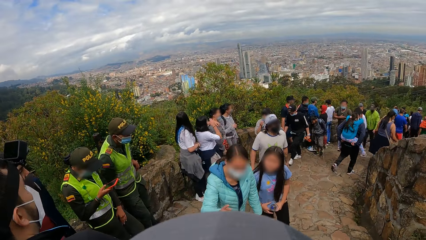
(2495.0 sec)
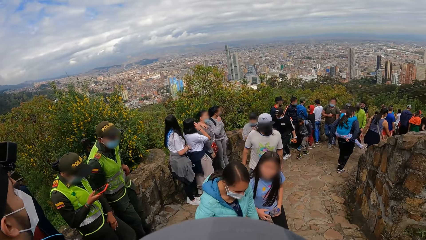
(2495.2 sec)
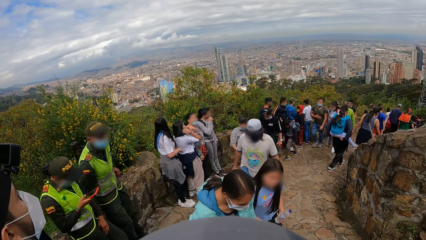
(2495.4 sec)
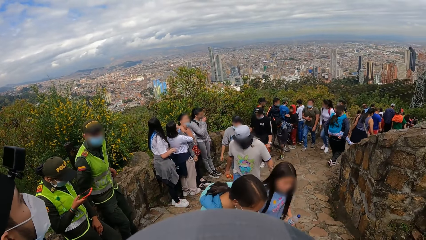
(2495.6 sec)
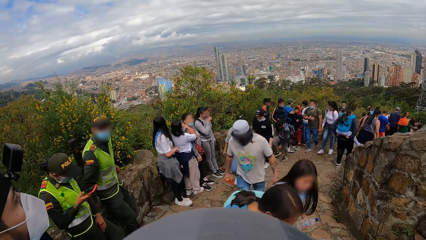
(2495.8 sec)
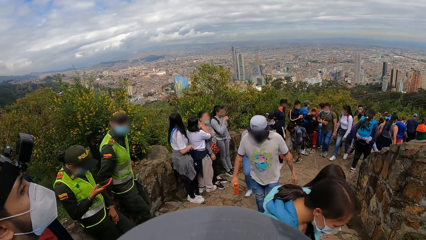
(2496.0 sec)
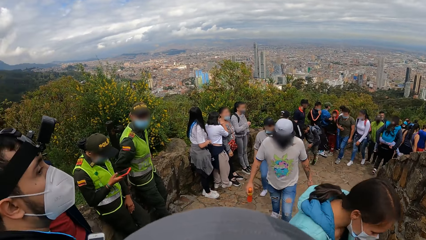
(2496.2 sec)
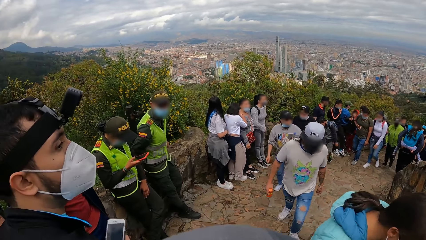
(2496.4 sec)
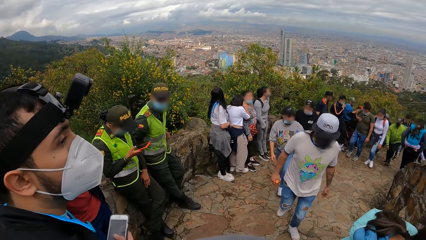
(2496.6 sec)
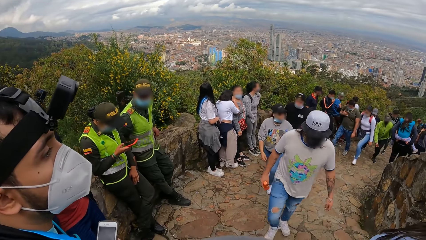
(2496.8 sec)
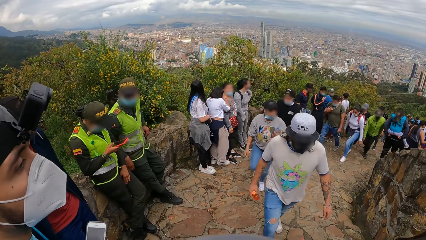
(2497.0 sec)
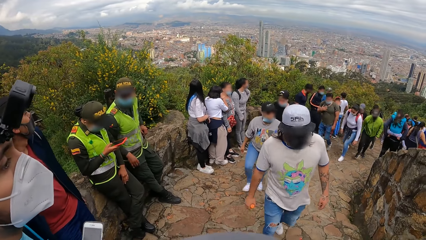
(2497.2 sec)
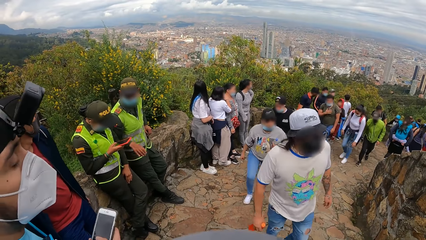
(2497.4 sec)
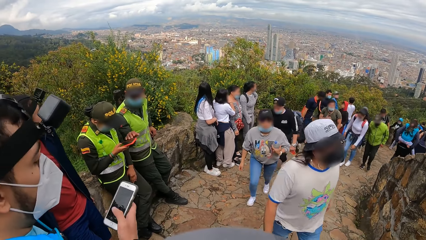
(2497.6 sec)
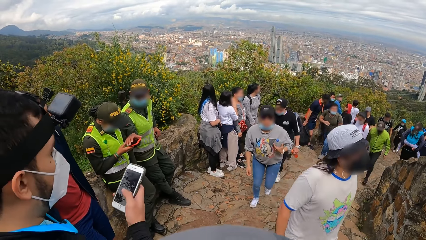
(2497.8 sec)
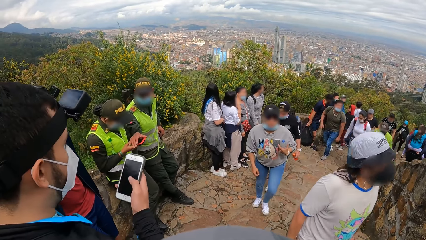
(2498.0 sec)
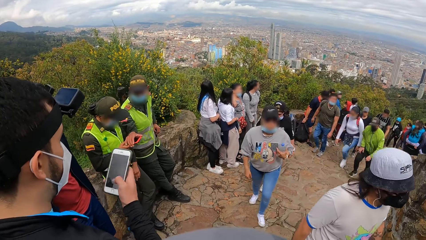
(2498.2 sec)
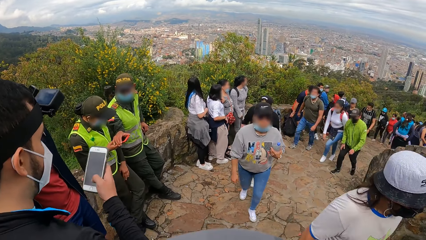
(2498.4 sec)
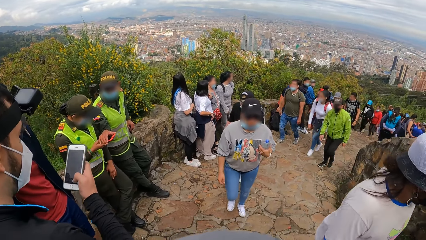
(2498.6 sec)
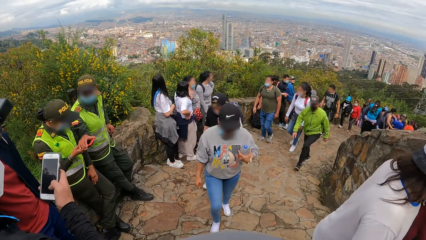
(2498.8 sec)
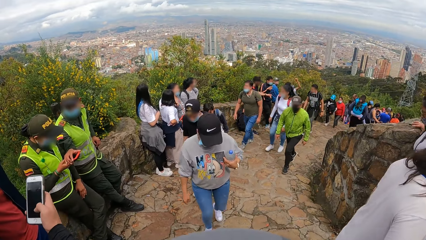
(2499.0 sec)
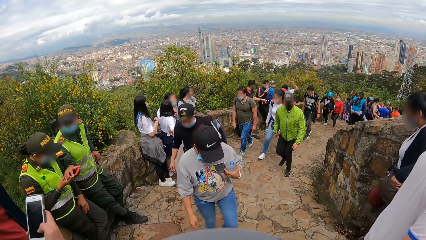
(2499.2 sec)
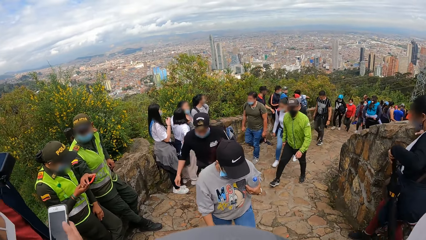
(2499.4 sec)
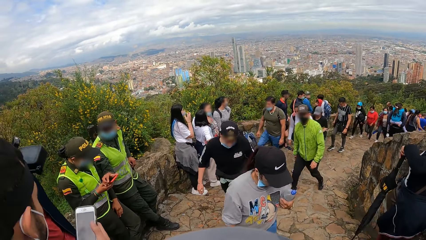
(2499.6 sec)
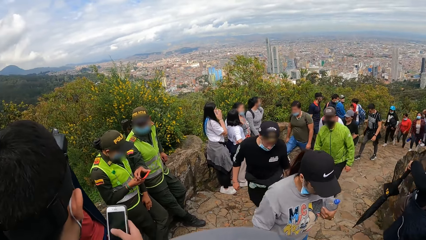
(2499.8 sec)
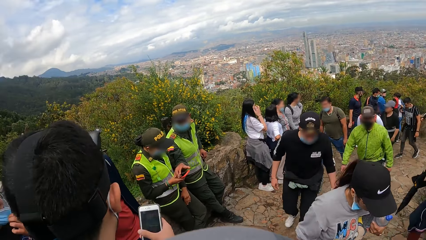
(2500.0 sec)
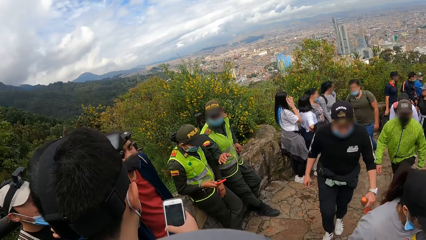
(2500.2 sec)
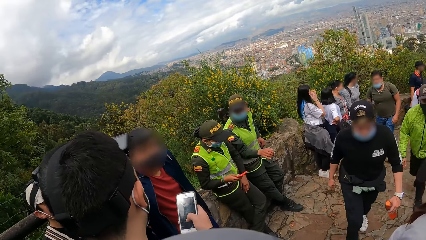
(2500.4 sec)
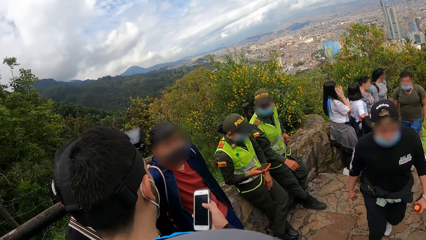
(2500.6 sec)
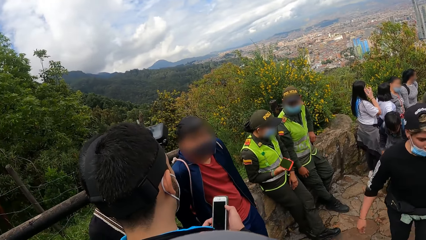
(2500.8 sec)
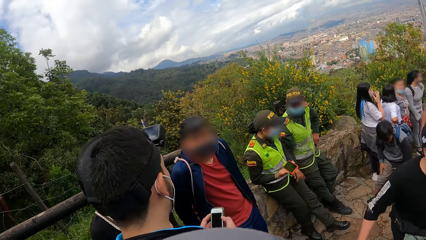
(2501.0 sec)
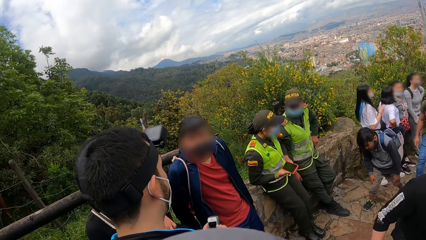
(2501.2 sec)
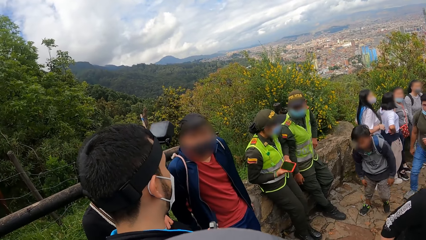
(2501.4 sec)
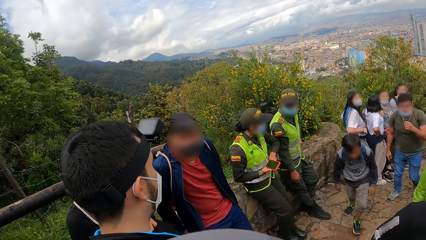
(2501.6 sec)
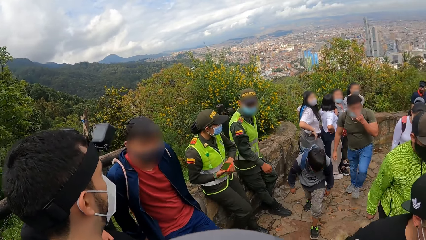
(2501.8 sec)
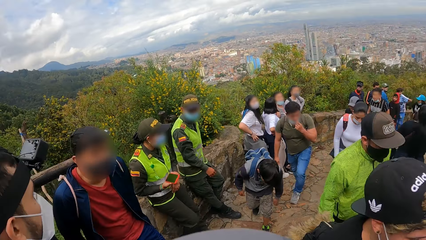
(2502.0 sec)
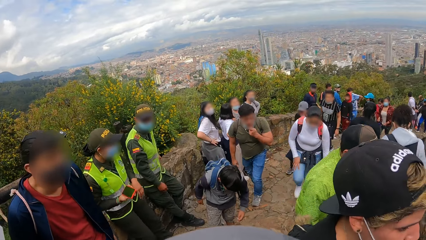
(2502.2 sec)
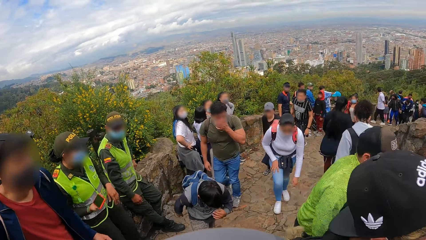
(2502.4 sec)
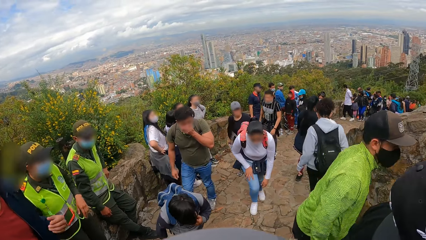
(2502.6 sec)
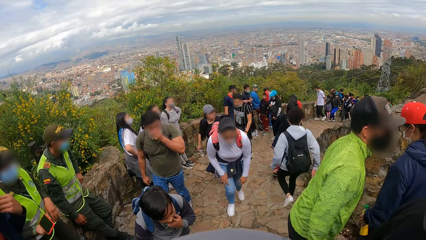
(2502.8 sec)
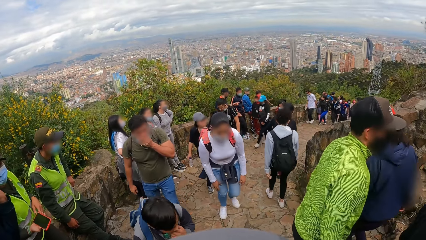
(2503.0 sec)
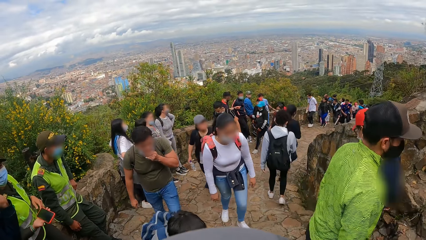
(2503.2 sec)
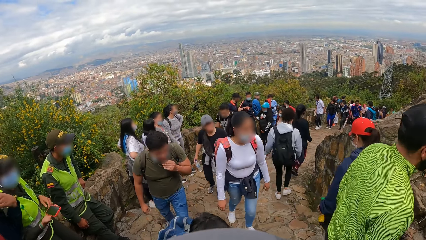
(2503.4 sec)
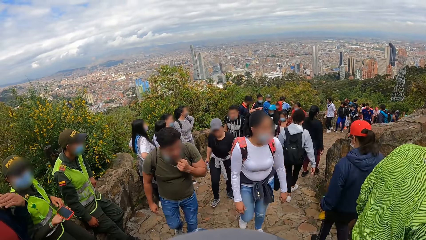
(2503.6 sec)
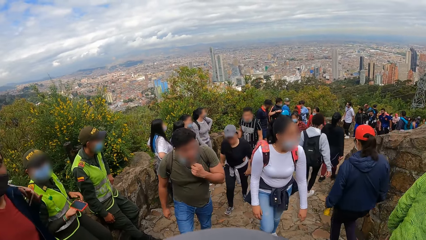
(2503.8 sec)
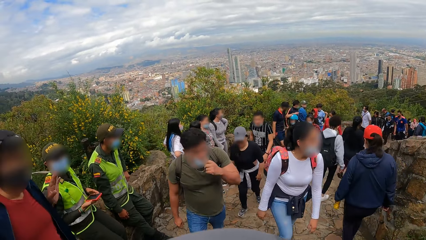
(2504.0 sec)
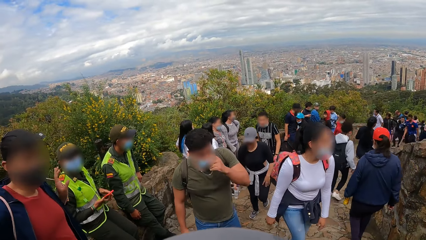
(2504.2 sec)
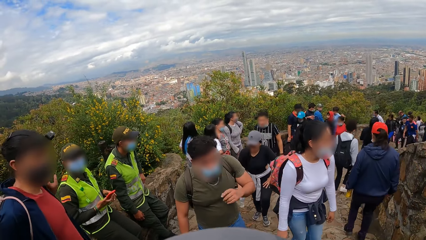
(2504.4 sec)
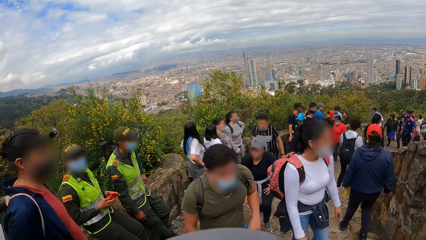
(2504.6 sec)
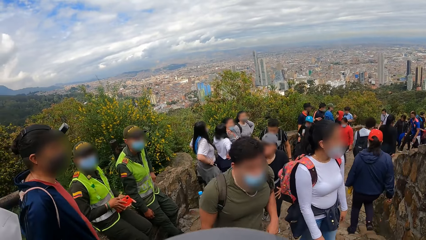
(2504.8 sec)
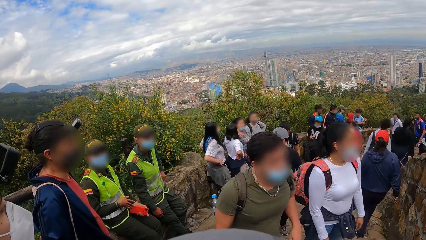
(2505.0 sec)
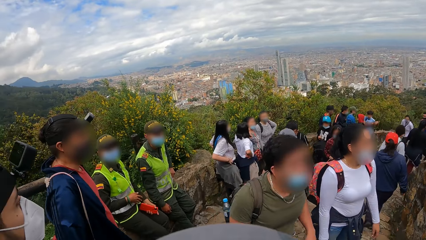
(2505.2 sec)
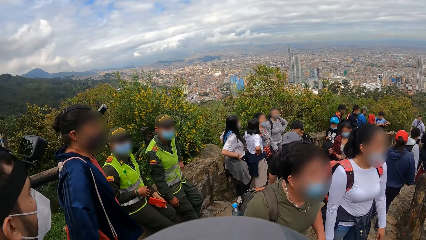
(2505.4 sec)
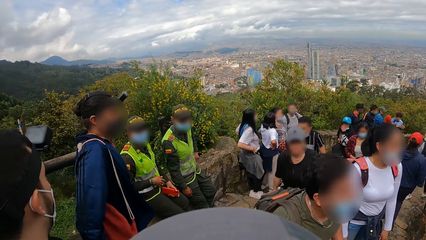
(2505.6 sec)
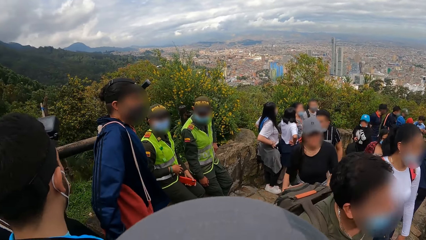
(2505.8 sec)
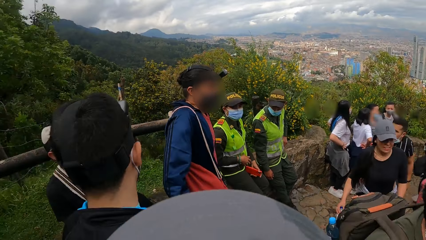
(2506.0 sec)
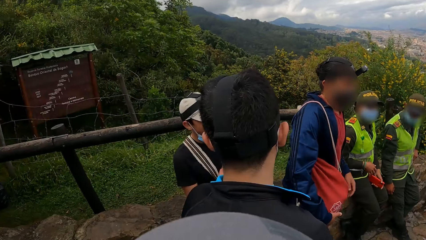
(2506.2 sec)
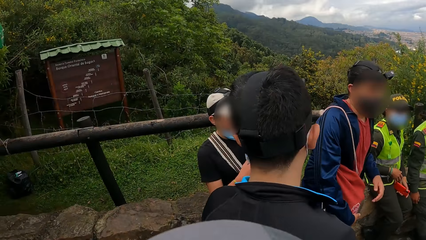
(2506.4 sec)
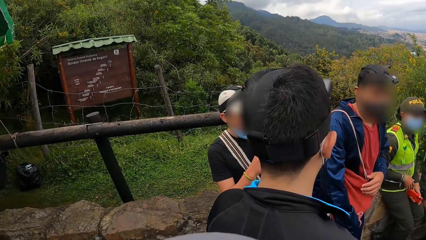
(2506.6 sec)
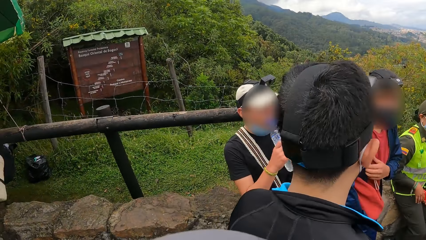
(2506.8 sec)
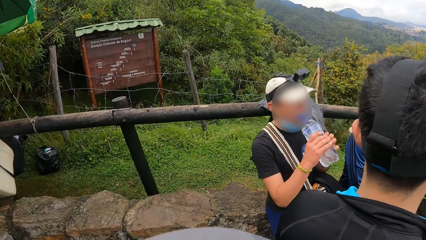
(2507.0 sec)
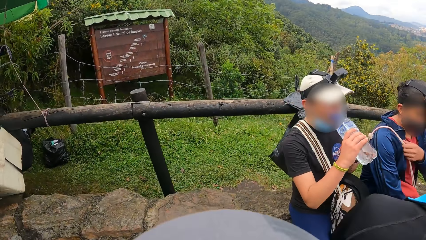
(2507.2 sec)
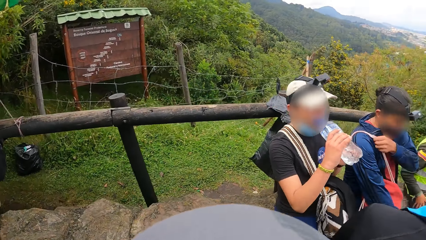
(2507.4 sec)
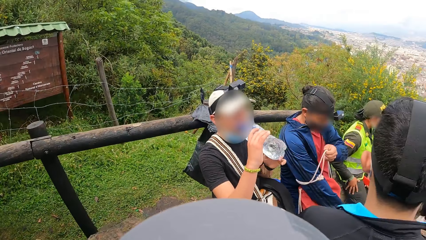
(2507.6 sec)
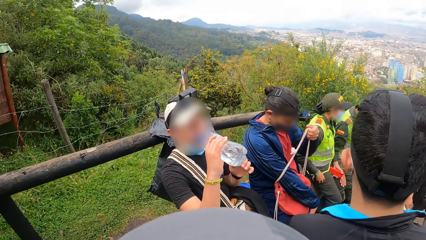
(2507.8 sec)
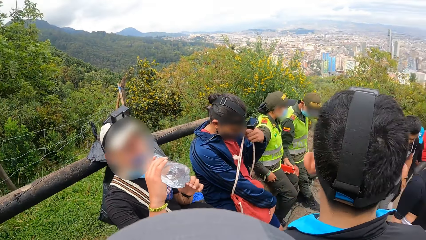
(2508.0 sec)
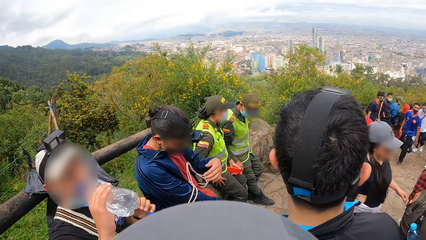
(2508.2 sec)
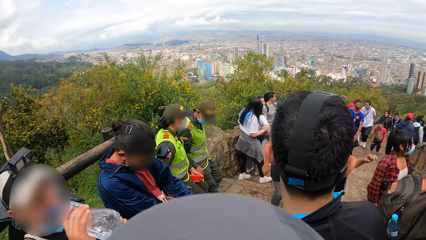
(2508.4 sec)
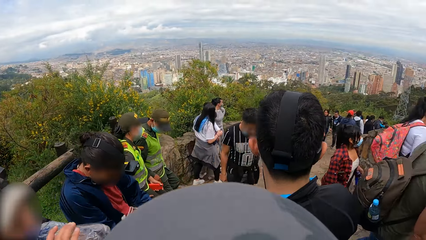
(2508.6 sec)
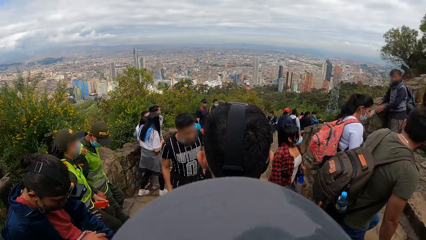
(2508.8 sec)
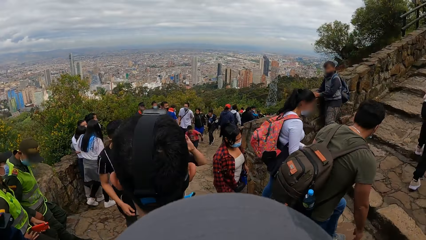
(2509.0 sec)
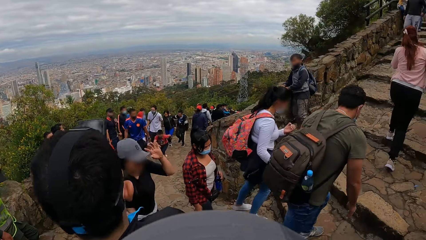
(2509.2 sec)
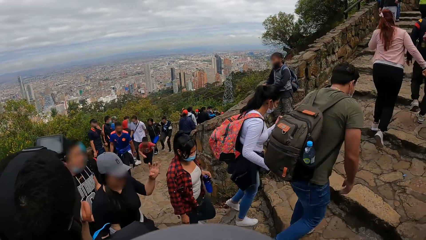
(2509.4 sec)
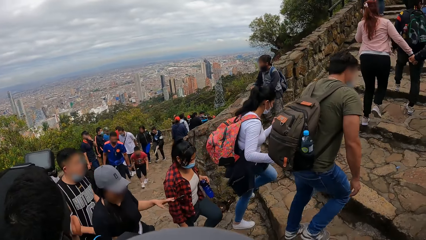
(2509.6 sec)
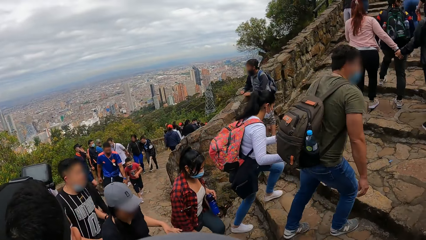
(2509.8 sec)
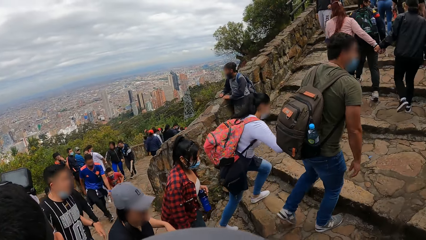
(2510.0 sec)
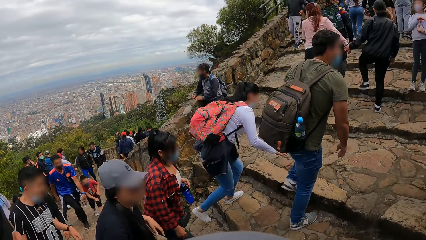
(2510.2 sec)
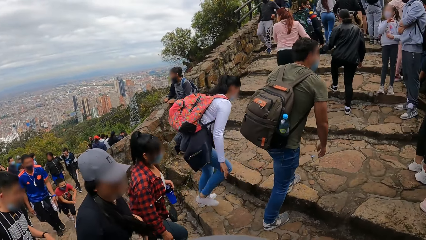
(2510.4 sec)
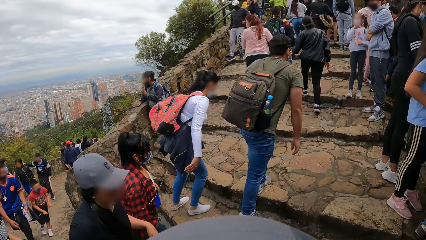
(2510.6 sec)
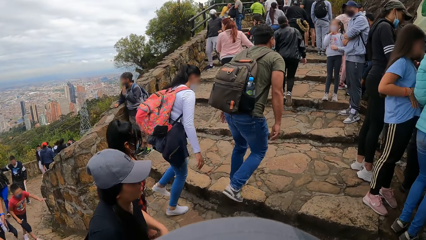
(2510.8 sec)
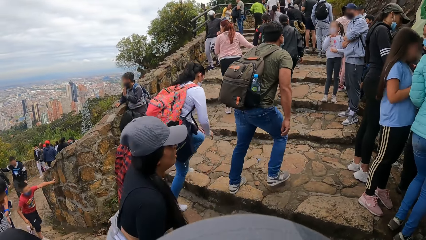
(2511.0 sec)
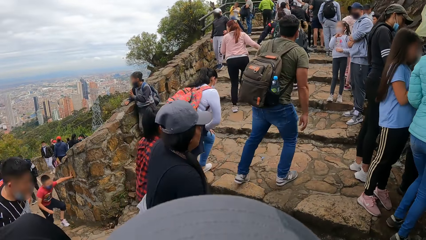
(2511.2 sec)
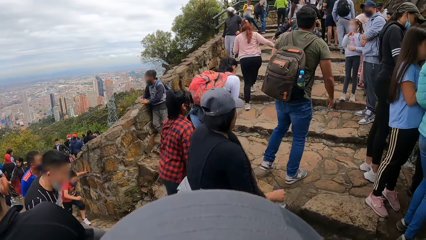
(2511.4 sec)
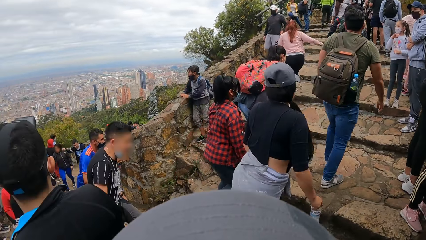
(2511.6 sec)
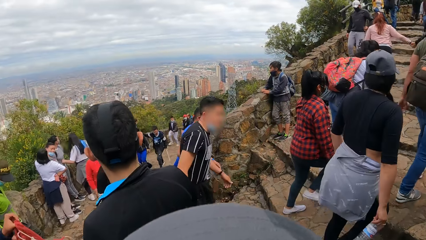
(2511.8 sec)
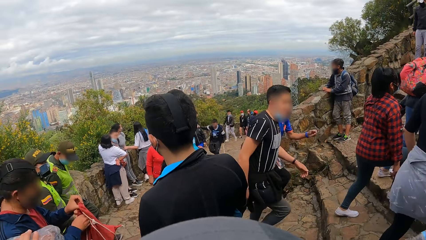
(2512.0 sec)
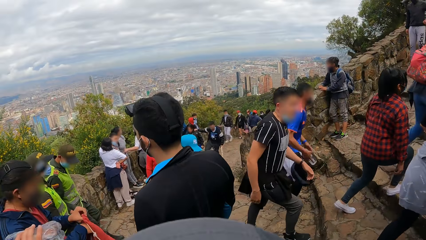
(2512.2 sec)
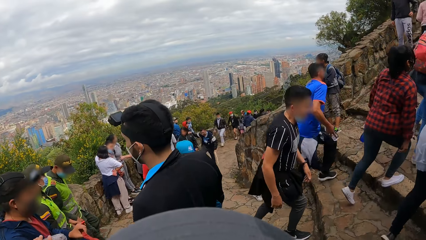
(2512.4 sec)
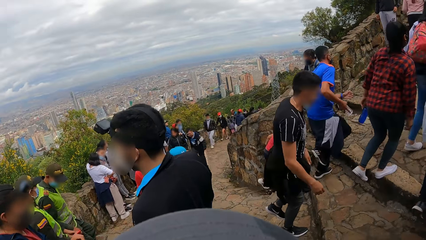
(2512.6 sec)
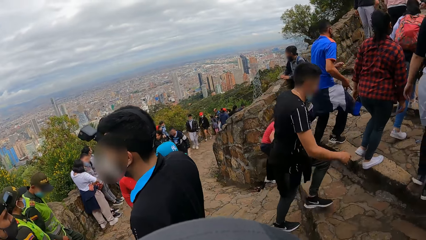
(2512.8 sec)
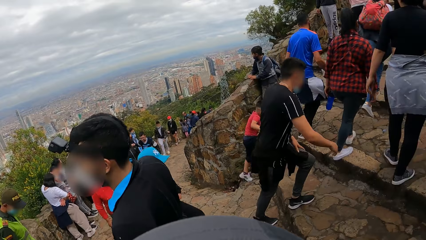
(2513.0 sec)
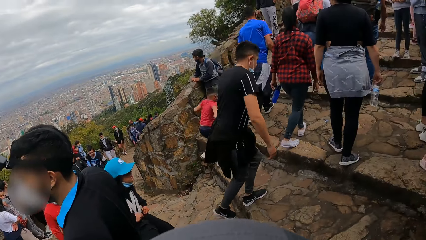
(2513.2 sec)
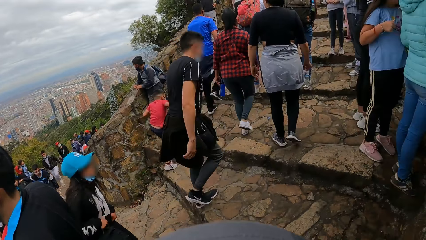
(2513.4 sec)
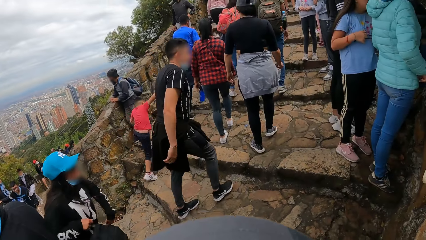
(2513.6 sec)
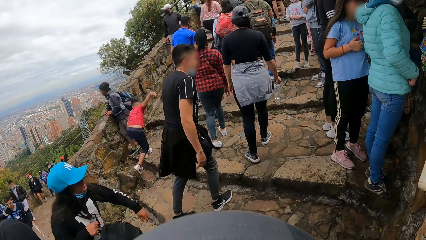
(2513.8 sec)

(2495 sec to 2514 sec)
A man removes a knapsack from his back with his left hand. Another man drinks water from a bottle in his right hand.
